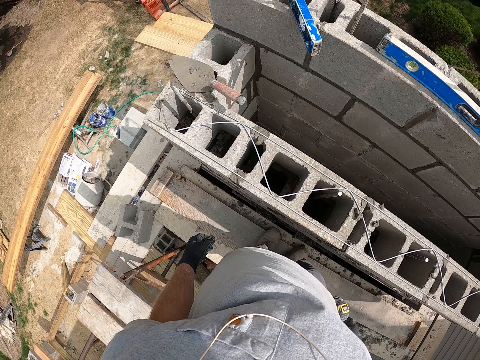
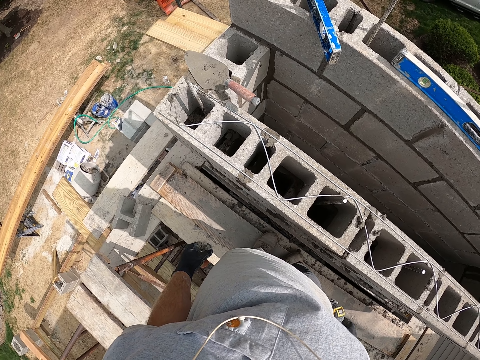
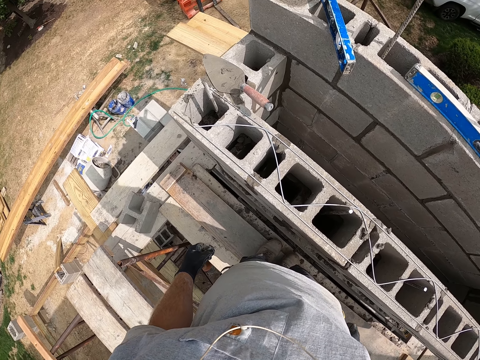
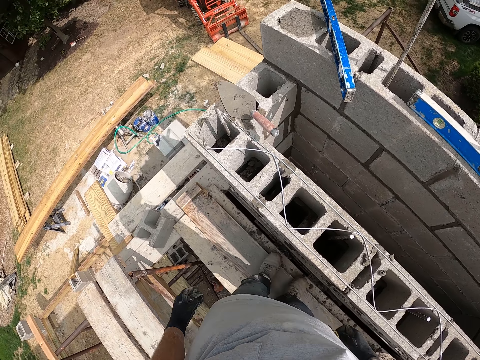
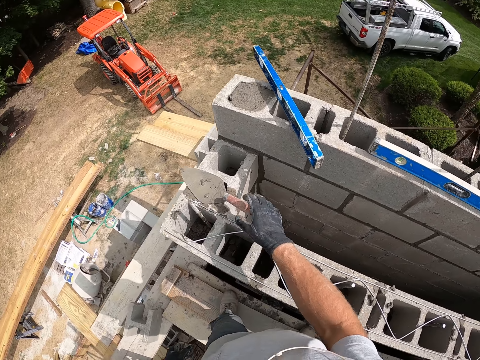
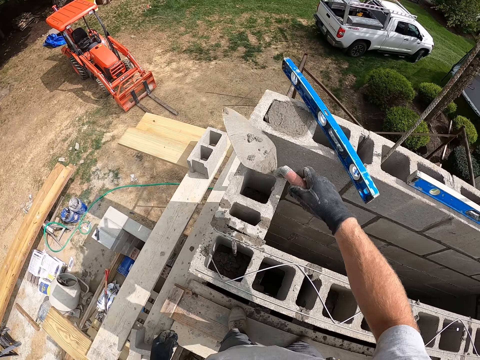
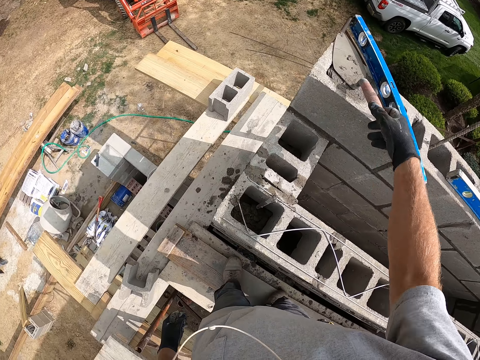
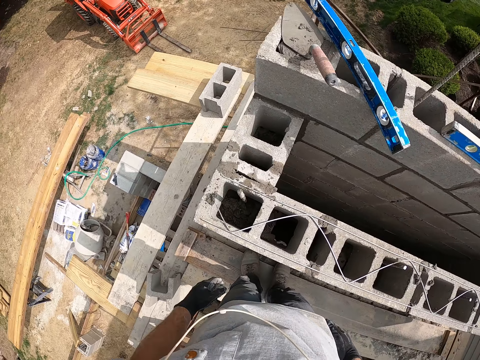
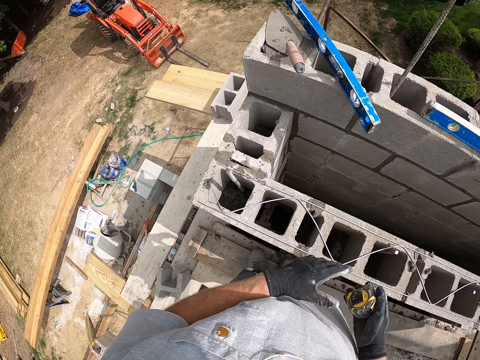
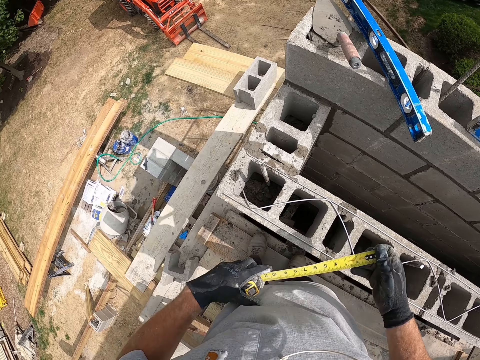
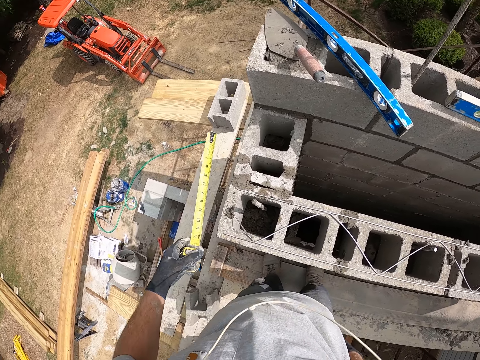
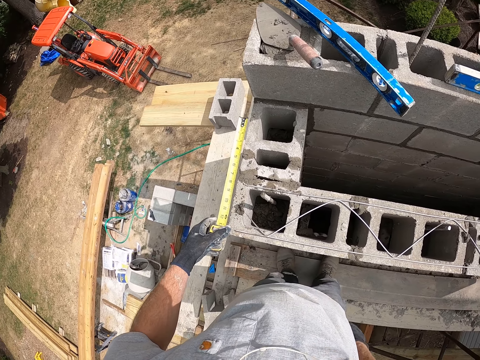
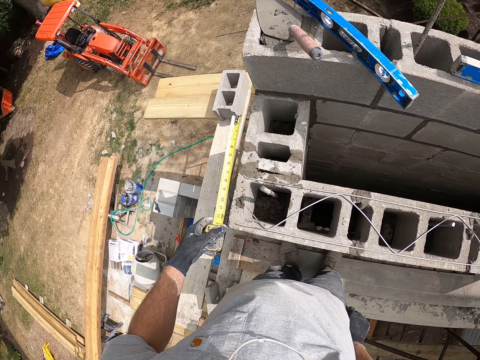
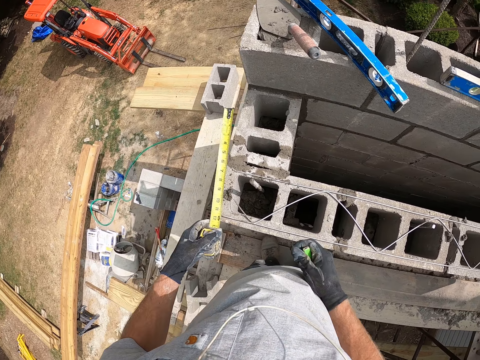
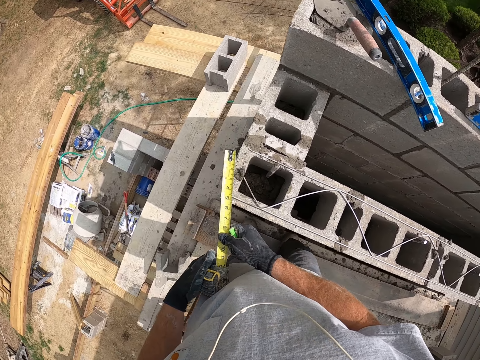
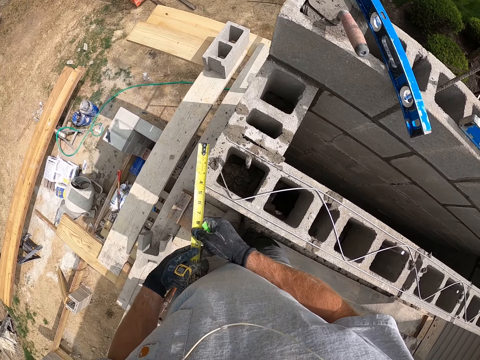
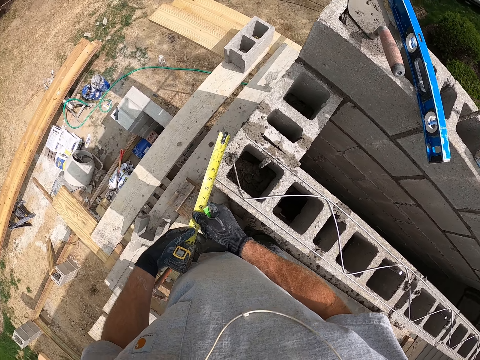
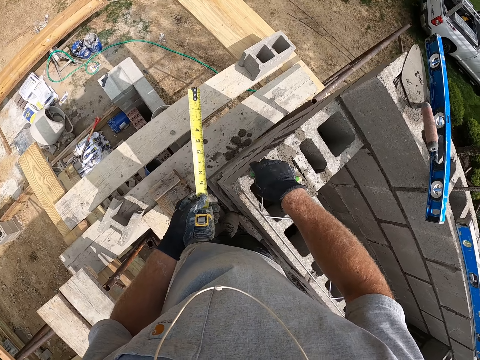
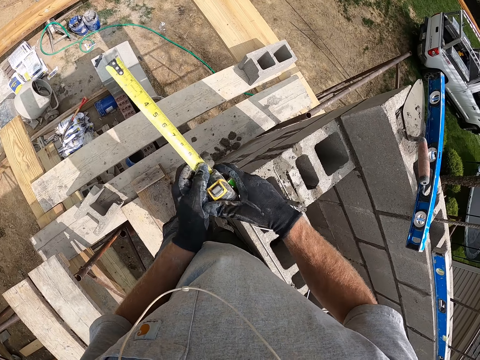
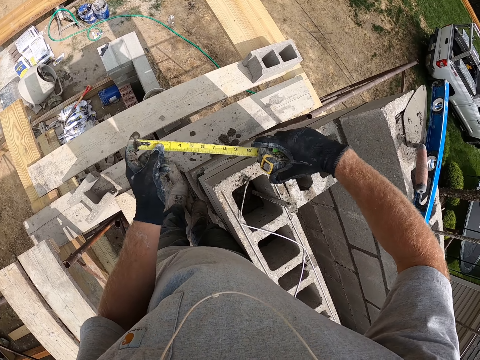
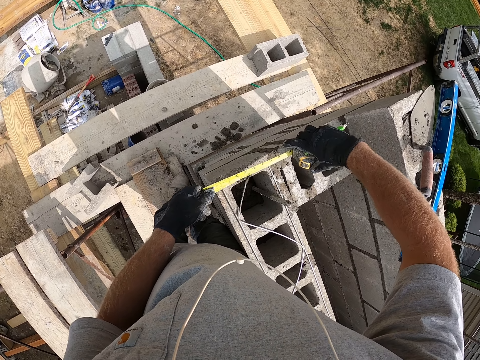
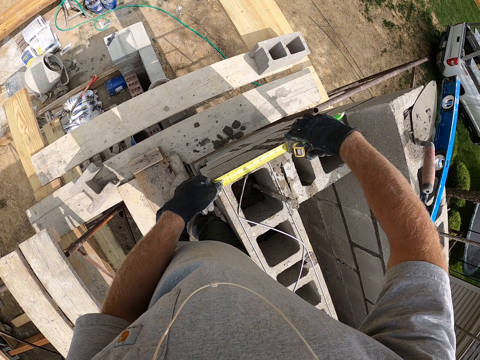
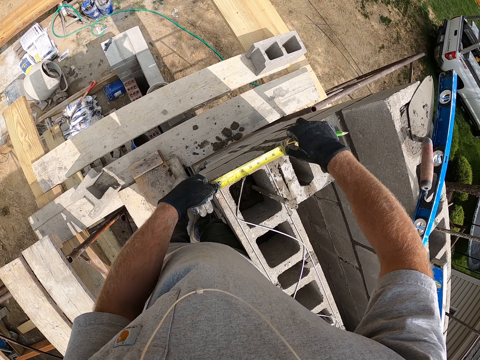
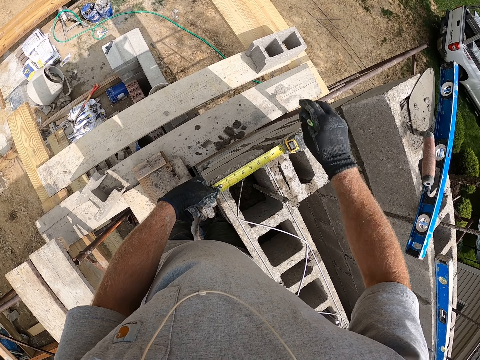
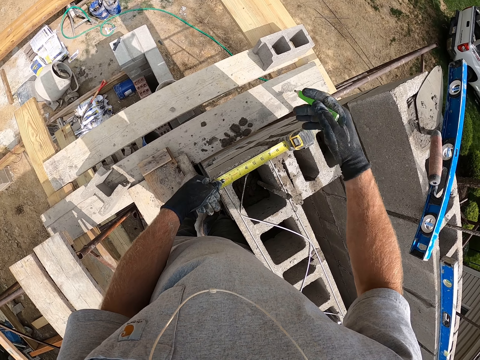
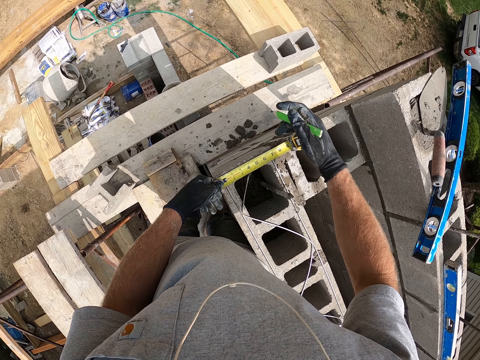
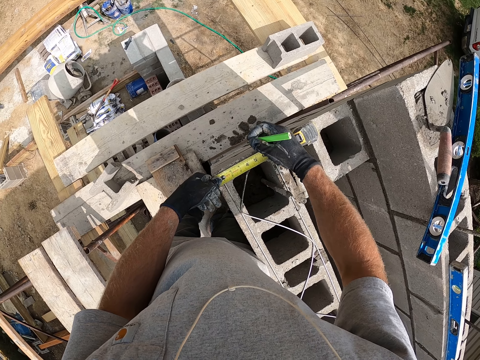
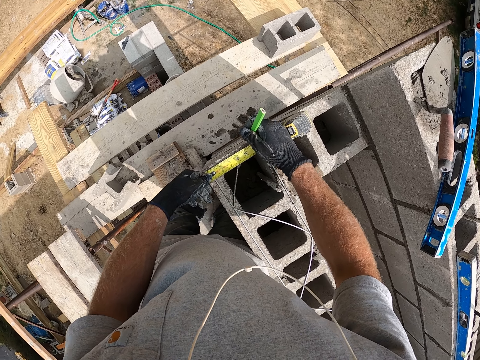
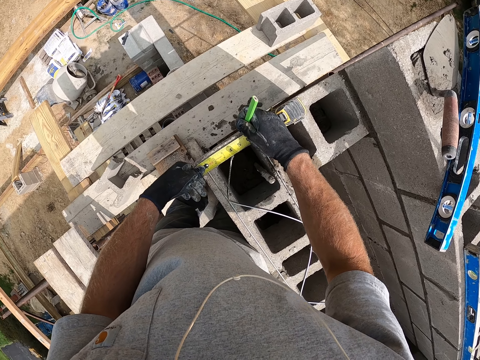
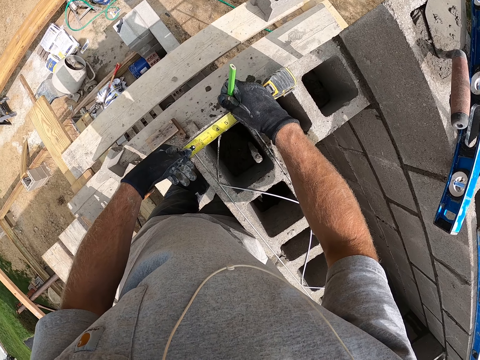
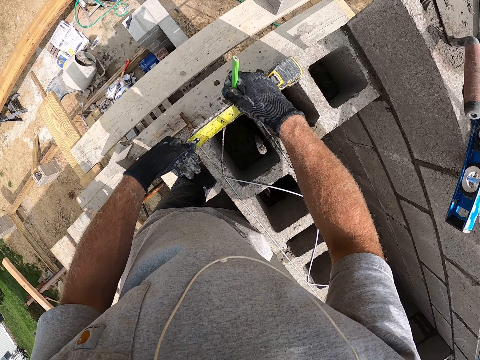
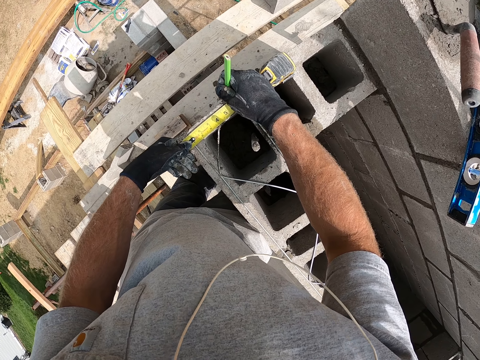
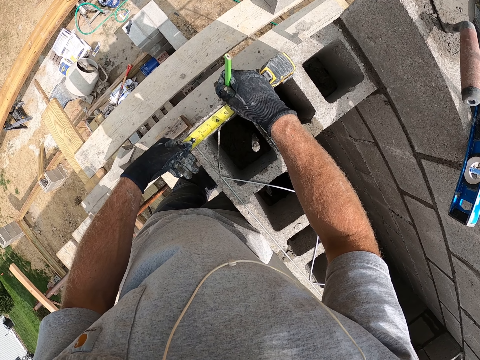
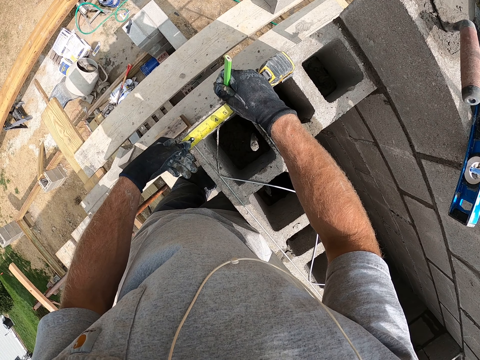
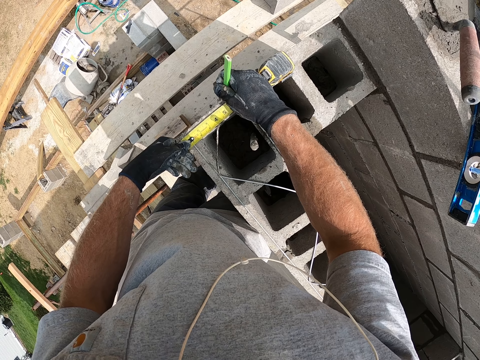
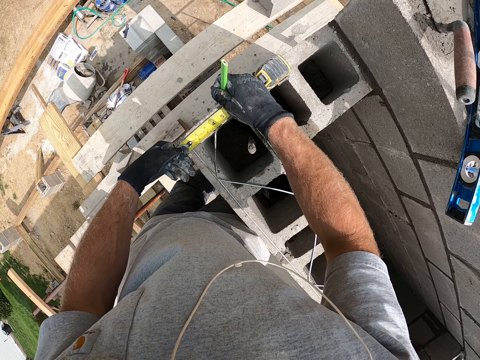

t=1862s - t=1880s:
The camera wearer picks up the trowel from the concrete wall. He drops the trowel on the concrete wall. He pulls out the tape with his right hand. He picks up a marker from his pocket. He sets the measuring tape on the concrete wall. He measures the distance on the bricks. He marks the concrete wall with the marker.

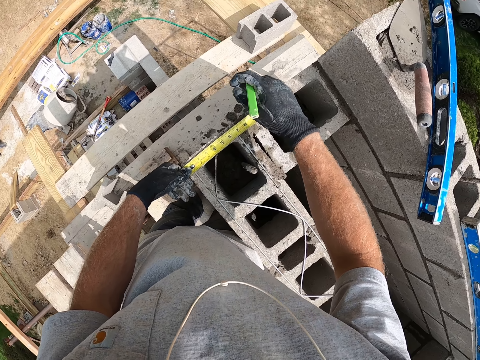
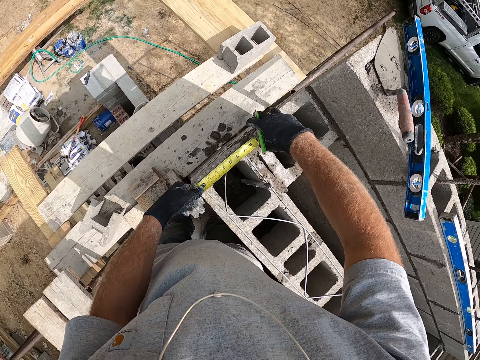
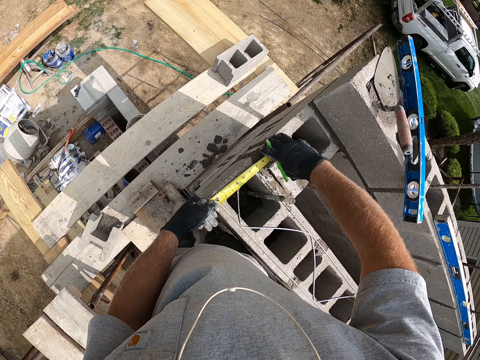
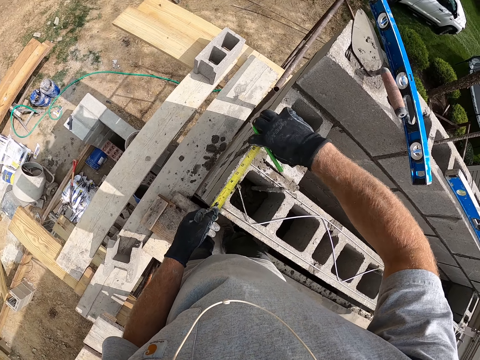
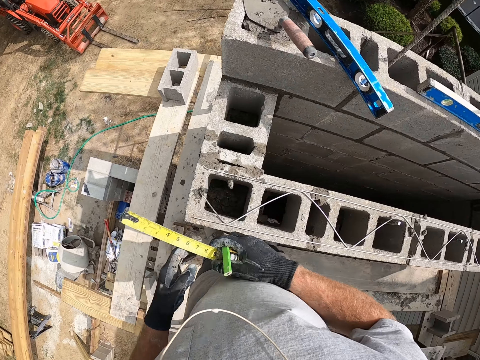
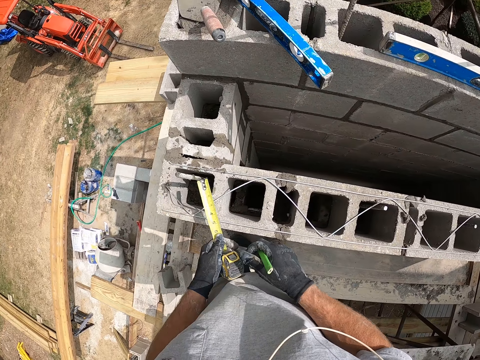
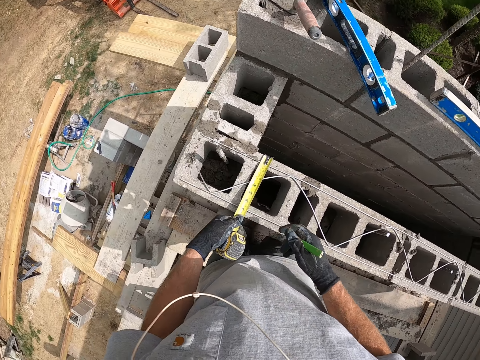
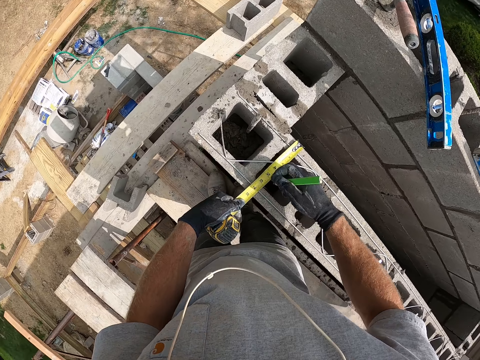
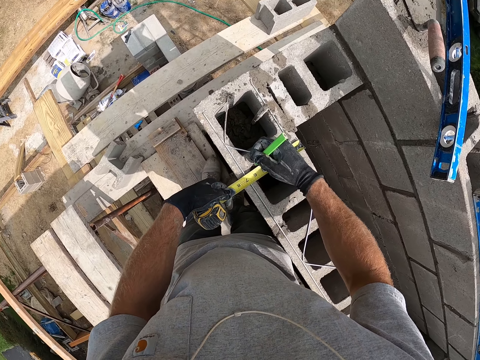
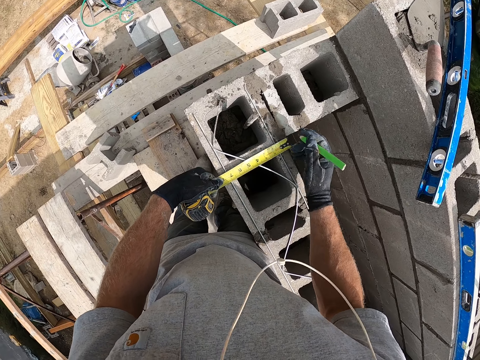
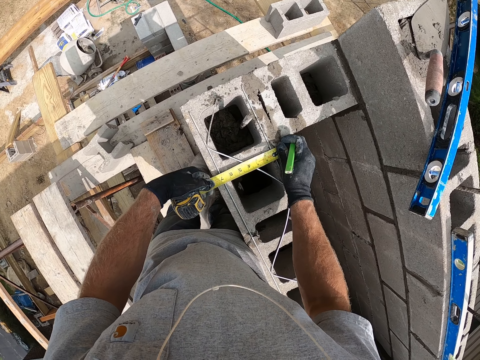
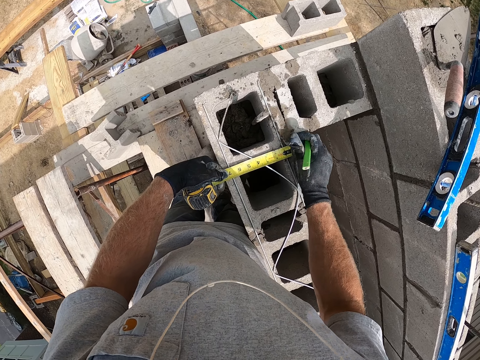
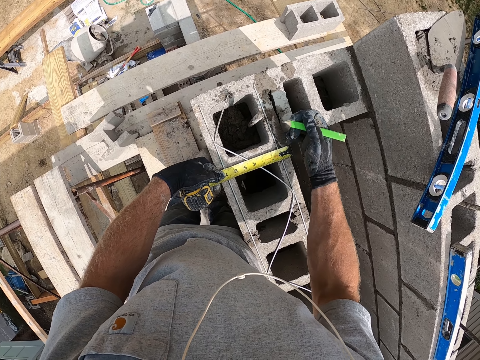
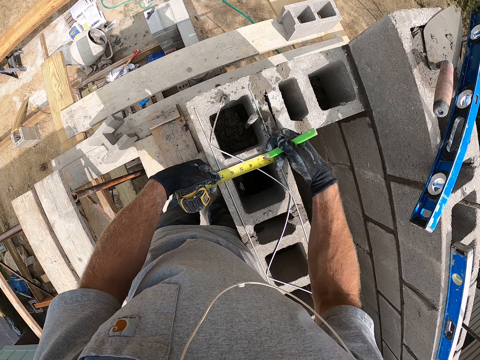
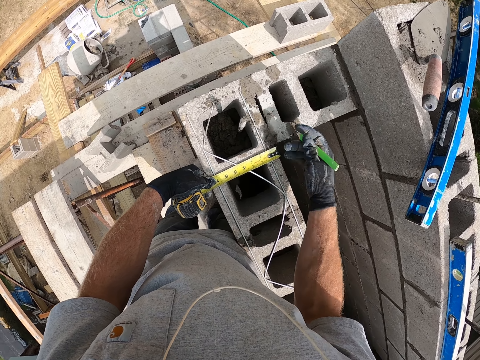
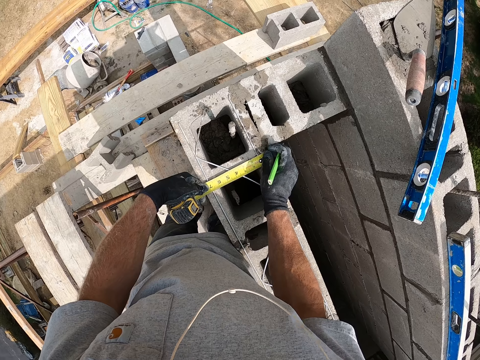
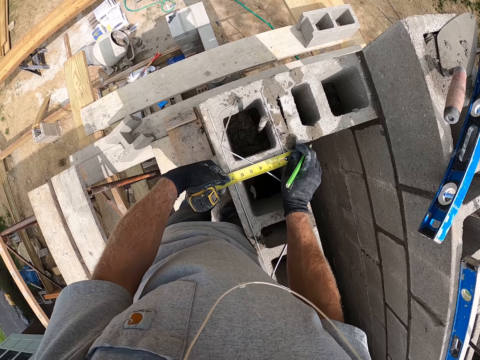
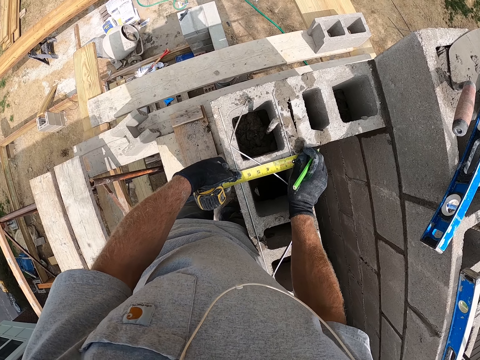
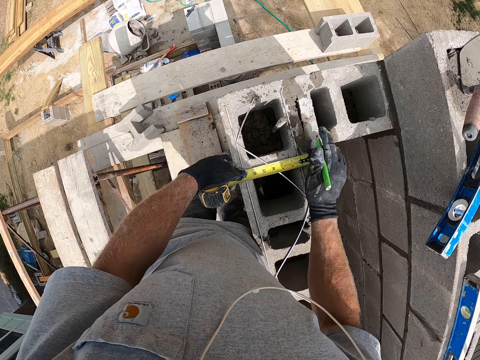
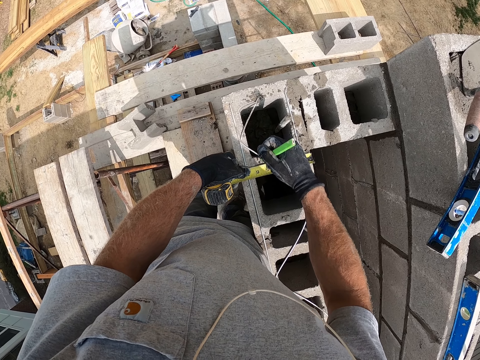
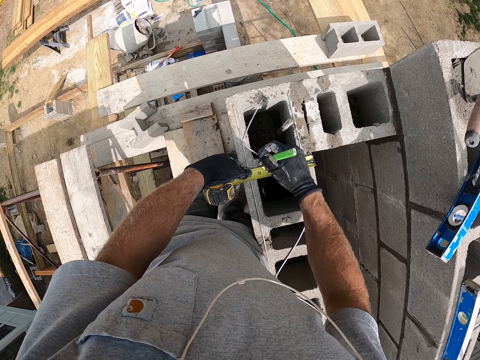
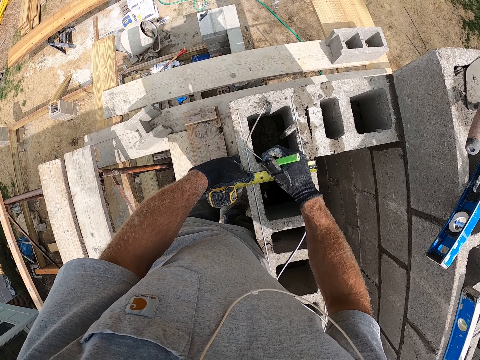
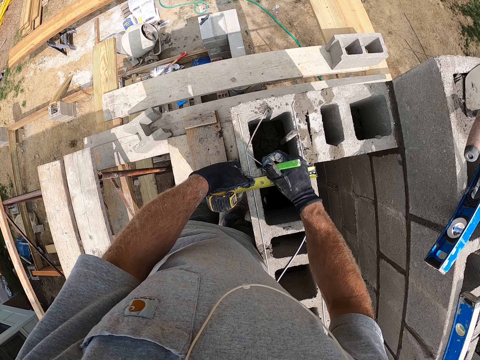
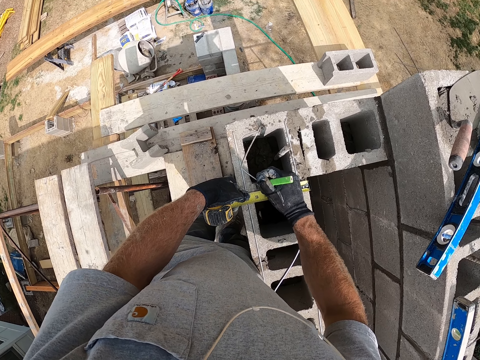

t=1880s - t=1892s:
The camera wearer moves the tape measure. They set the measuring tape on the concrete wall. They mark the concrete wall with a marker.
